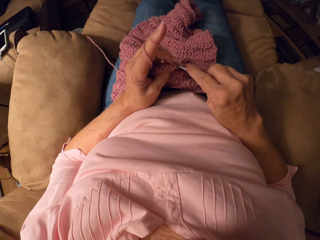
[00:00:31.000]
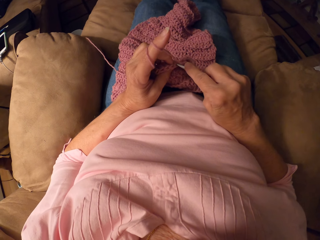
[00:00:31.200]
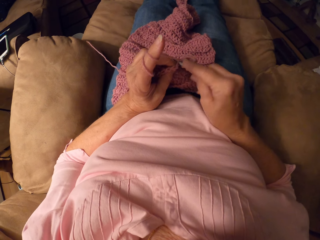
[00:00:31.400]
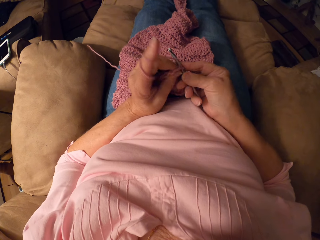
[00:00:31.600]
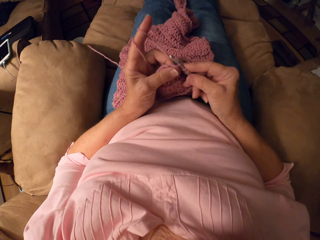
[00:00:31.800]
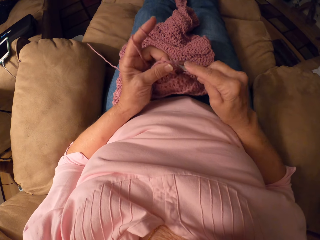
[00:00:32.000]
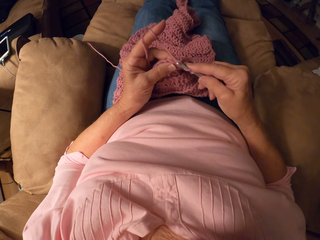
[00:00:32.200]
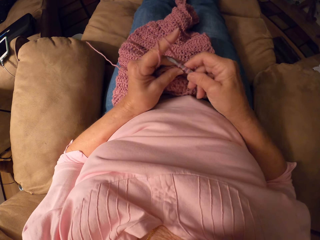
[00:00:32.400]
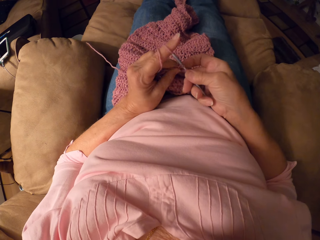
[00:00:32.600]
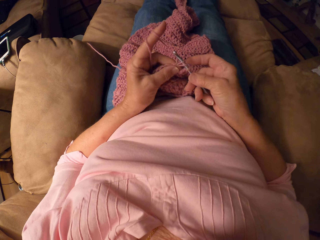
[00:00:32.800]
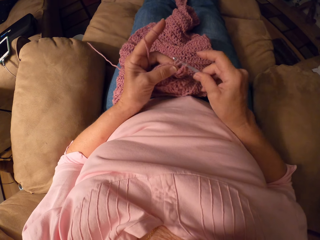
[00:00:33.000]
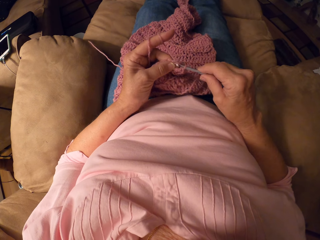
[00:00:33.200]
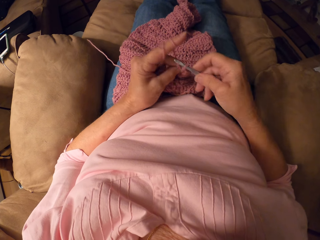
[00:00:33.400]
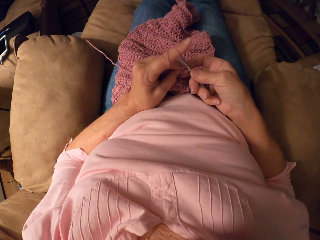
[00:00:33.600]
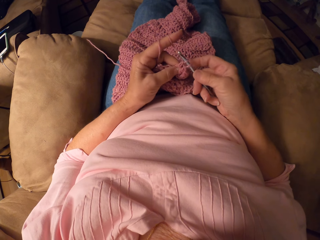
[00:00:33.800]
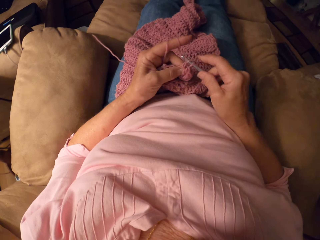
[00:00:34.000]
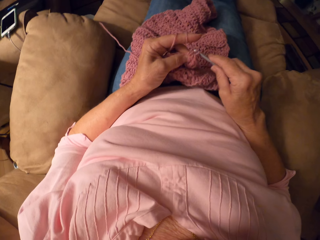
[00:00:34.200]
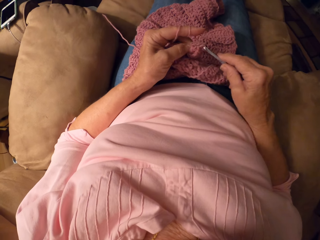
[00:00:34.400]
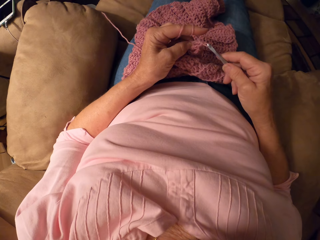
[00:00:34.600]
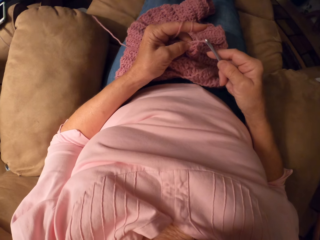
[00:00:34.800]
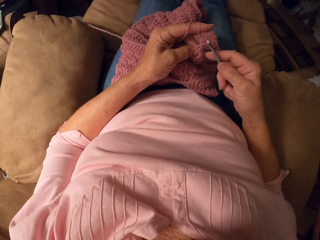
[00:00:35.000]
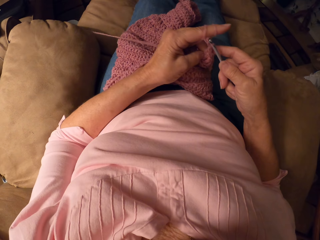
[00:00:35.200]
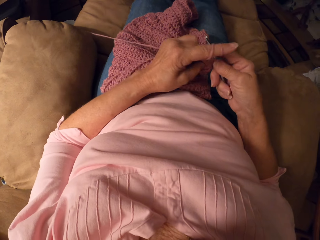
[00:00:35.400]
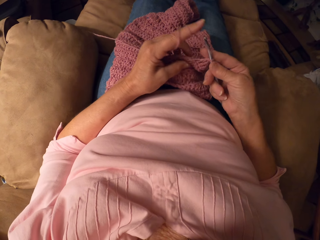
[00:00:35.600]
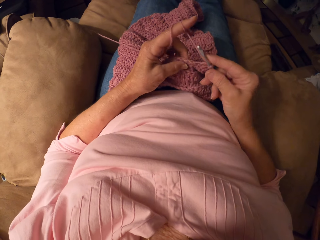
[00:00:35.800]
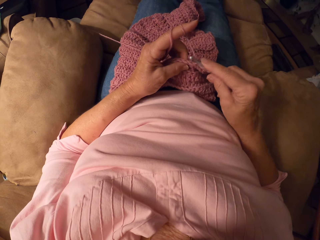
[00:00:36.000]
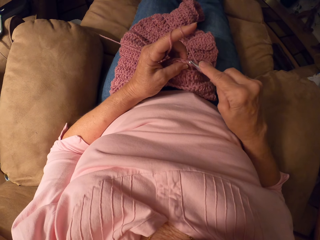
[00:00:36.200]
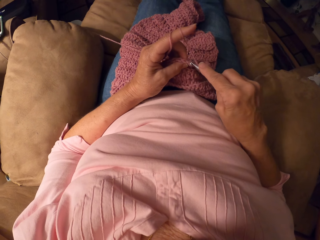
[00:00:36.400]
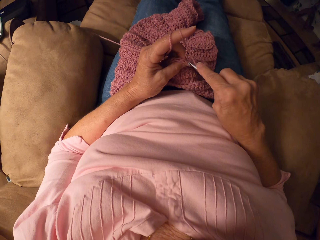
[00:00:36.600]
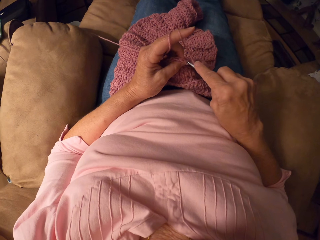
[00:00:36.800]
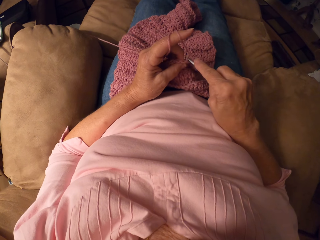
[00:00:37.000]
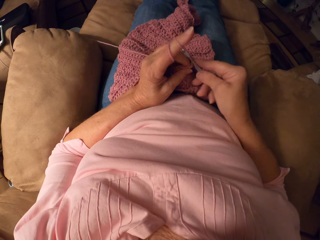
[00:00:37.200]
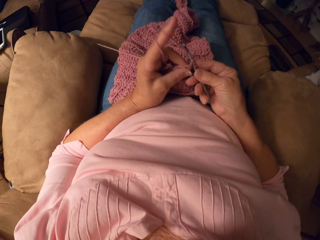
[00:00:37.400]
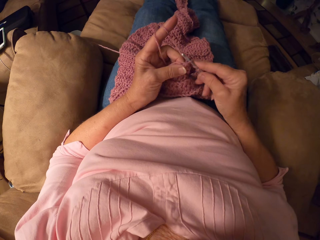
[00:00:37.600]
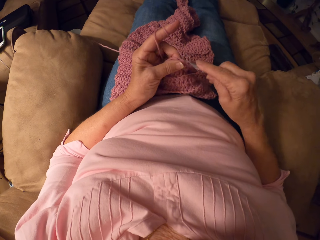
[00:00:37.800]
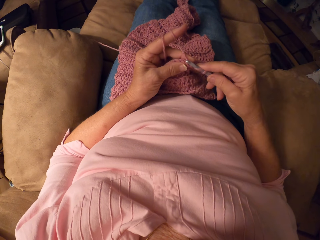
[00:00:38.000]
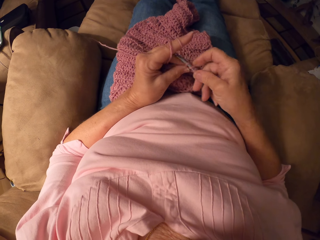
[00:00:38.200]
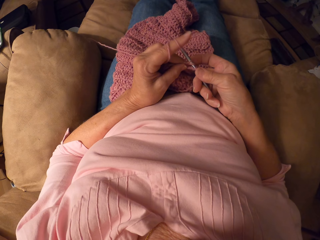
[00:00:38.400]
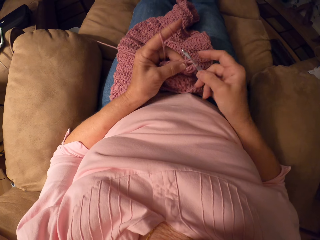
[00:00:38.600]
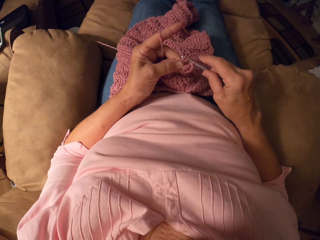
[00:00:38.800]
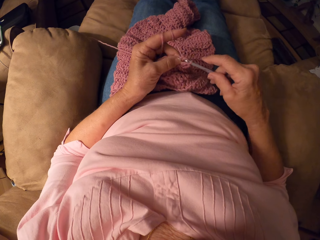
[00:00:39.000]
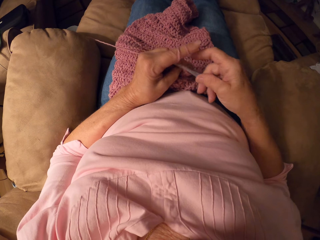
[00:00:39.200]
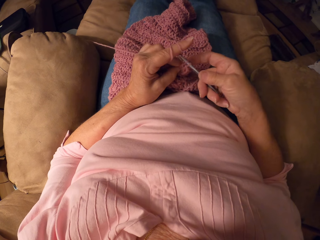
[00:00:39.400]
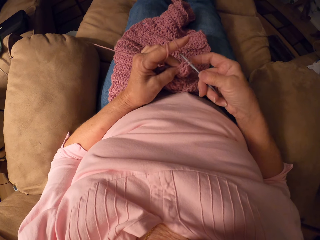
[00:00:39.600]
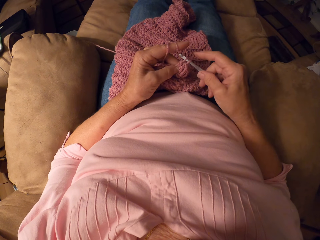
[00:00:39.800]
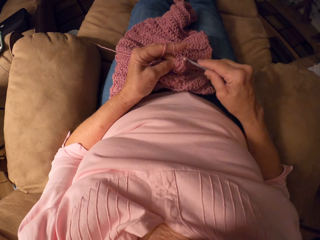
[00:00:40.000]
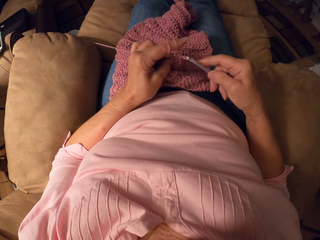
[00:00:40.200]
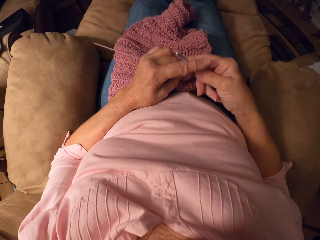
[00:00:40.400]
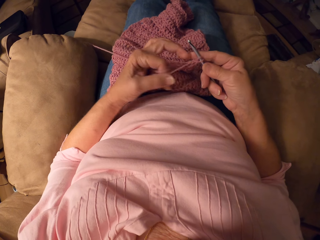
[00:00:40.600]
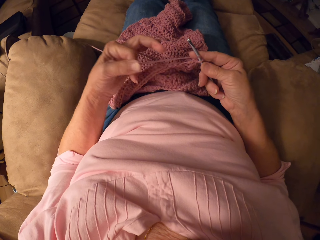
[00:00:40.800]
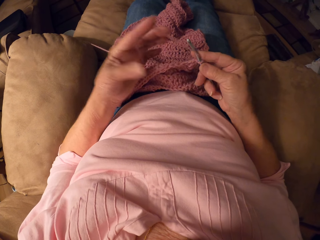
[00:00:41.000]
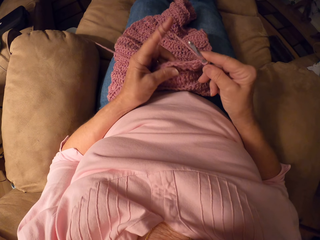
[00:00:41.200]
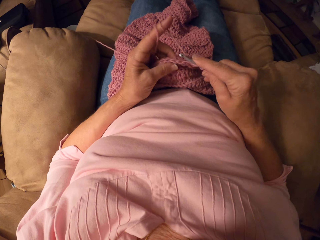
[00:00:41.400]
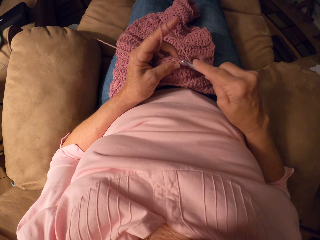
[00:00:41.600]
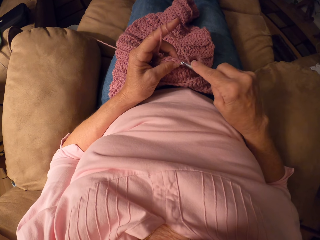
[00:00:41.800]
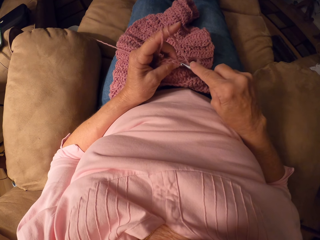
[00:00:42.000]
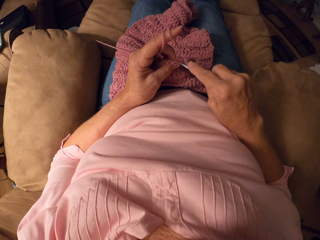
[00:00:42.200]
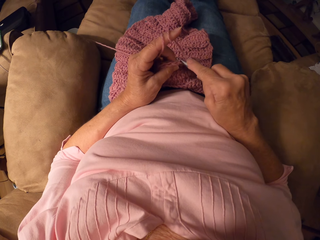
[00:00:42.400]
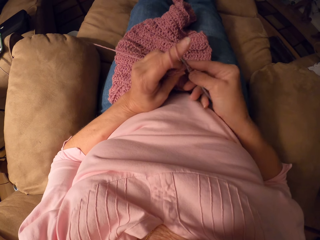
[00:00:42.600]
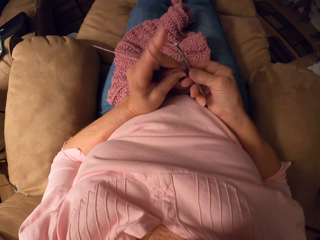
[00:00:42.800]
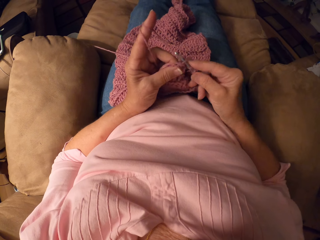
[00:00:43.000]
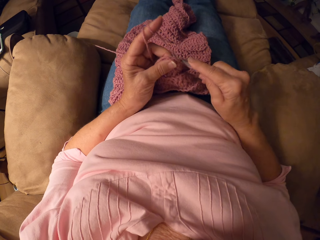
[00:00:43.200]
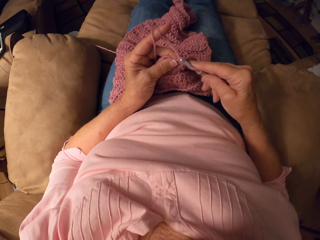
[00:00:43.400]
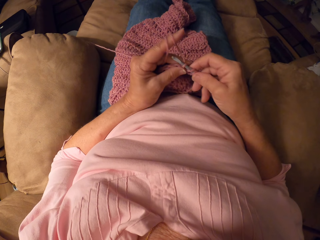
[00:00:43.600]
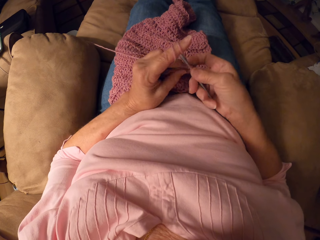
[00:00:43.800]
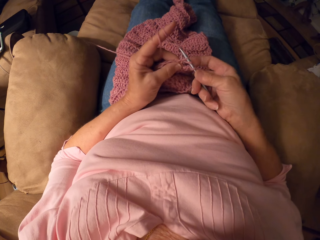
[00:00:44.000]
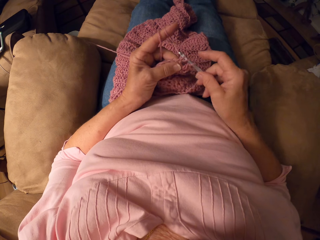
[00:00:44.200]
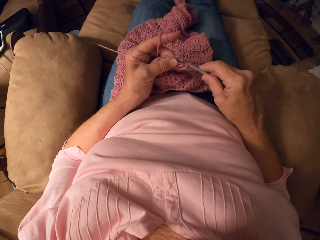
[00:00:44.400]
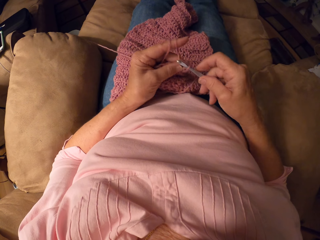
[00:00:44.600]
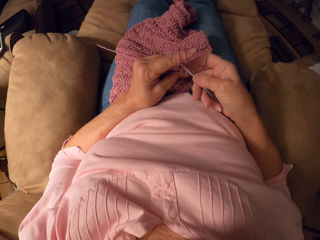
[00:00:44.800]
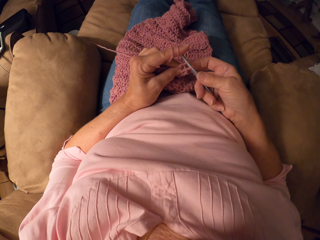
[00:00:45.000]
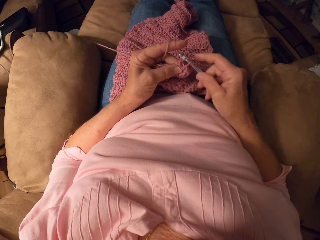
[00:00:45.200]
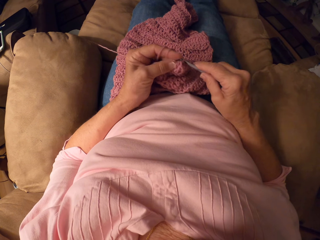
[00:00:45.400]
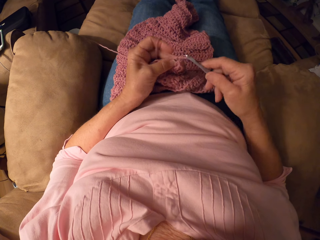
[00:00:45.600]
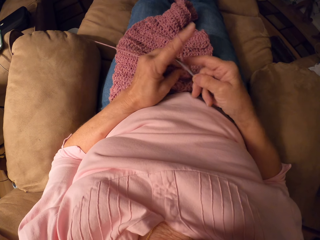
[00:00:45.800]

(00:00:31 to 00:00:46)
The camera wearer knits the garment. They adjust the thread. They knit the garment.

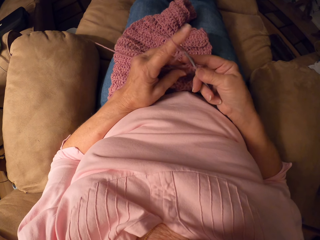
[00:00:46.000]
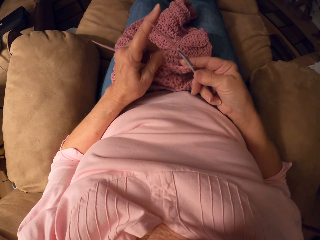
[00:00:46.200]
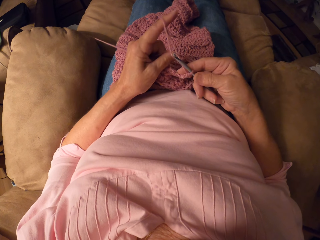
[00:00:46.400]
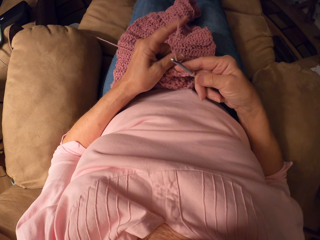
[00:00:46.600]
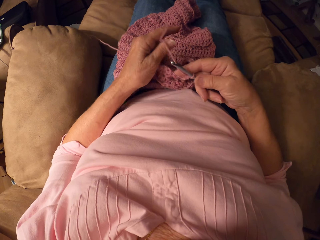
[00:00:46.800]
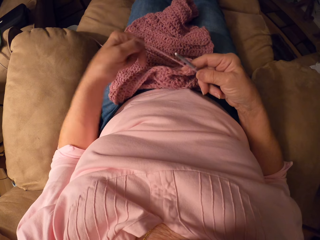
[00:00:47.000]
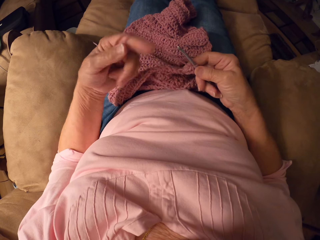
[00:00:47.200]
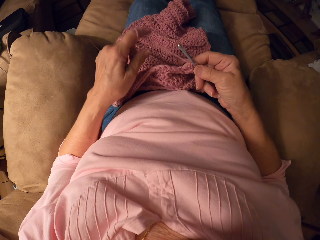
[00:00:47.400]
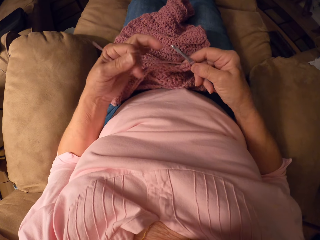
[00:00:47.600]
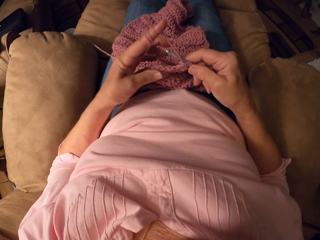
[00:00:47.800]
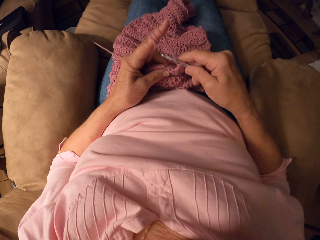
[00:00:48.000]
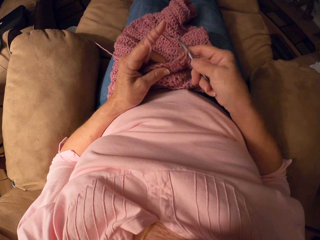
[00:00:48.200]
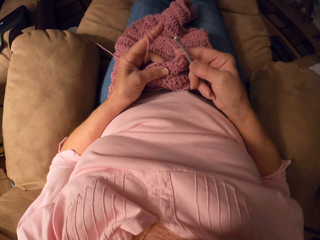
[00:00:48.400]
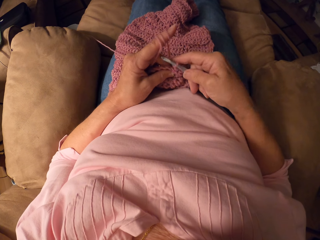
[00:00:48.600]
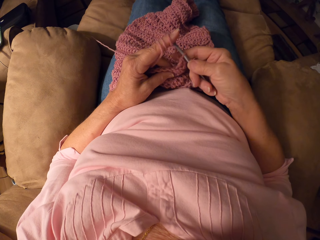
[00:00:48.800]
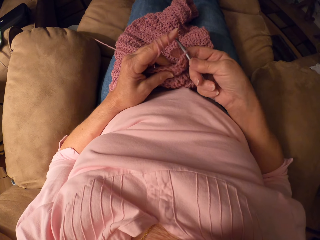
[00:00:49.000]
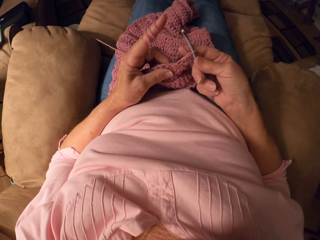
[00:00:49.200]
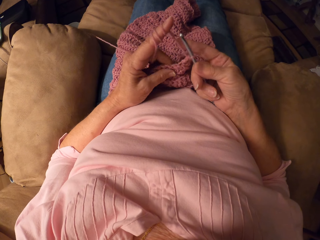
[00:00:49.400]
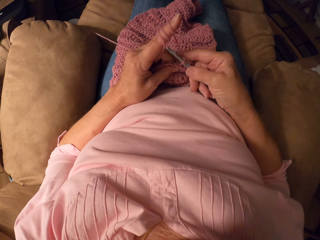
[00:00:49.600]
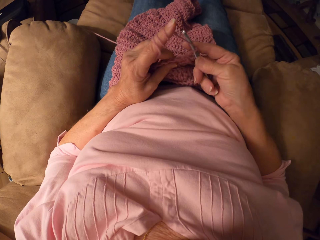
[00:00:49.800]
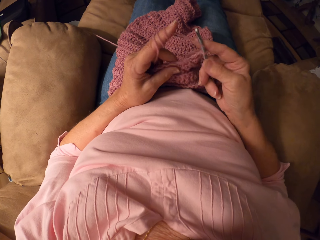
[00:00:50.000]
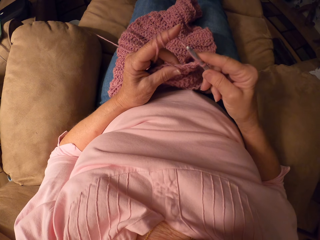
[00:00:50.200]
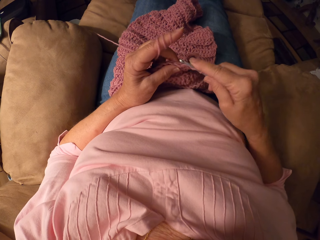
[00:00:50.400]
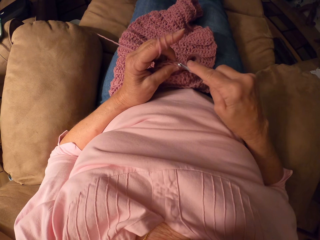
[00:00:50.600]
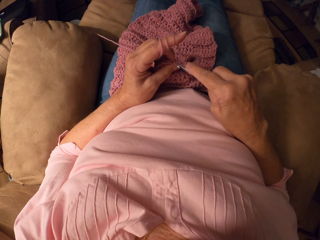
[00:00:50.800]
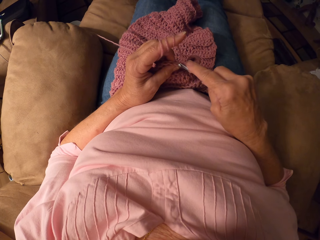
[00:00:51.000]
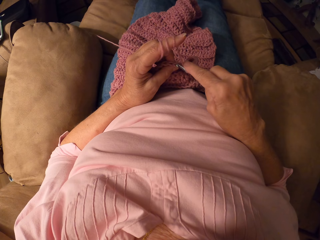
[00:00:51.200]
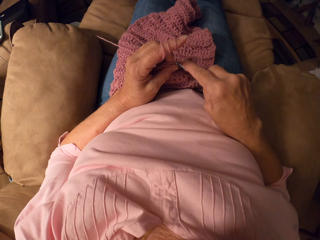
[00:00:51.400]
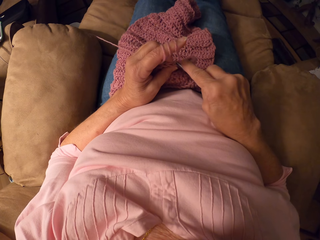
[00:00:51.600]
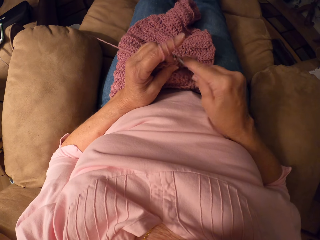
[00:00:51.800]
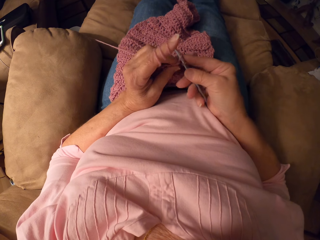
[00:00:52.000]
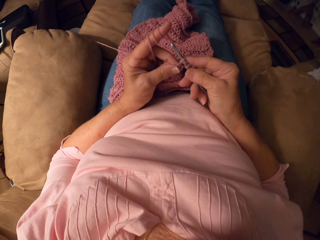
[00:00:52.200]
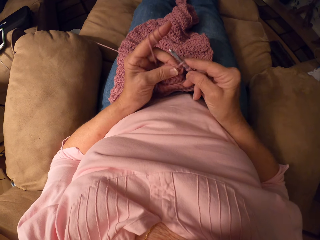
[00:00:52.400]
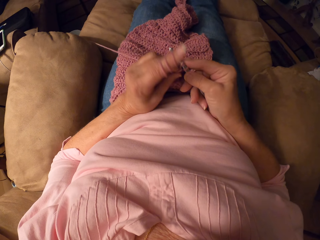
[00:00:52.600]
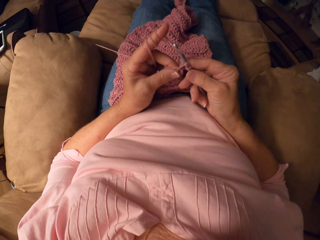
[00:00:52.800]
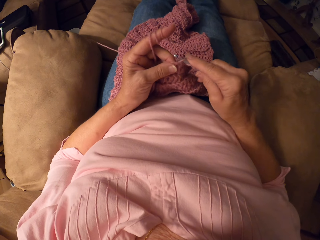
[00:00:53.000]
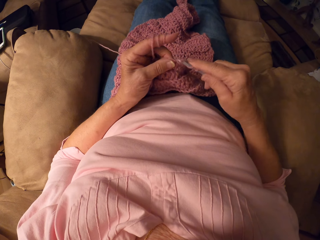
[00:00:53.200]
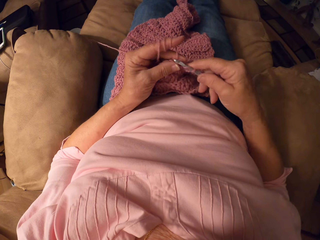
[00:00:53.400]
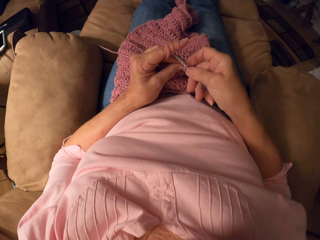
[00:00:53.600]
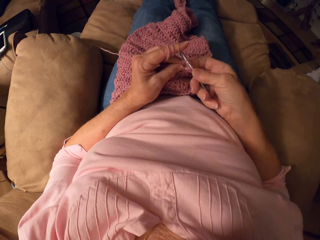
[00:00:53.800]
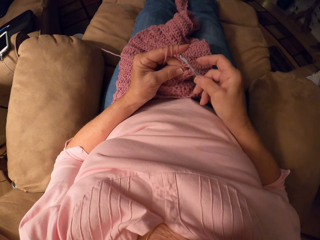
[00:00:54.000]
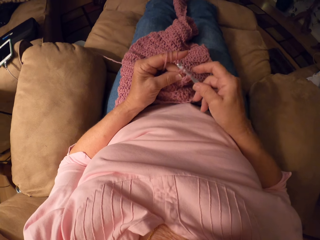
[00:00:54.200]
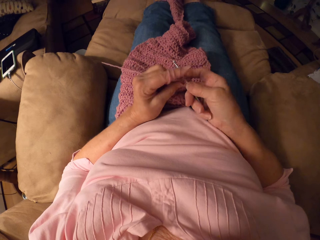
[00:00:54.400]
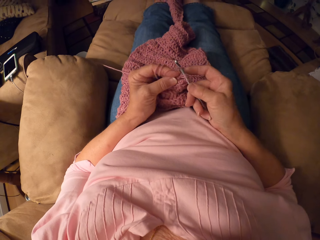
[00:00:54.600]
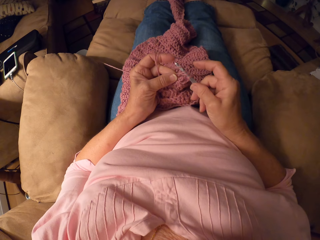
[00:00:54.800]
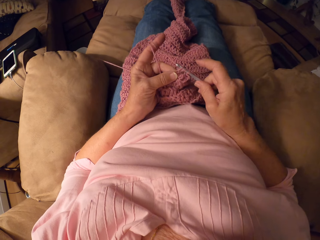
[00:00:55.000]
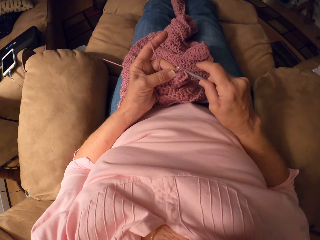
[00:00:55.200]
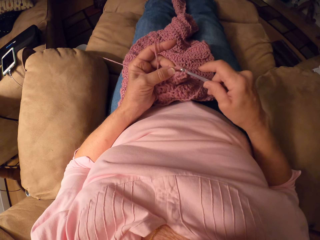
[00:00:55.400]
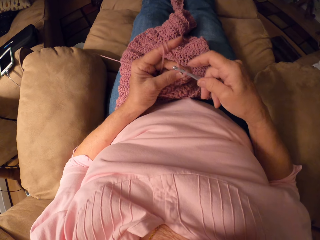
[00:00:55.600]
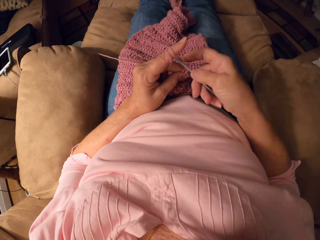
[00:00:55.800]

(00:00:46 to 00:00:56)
The camera wearer adjusts the thread. They knit the garment.
